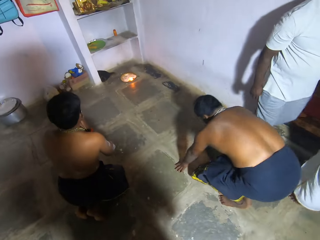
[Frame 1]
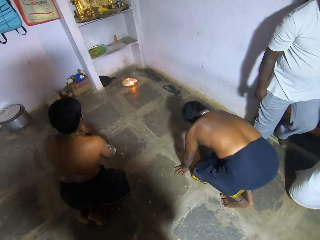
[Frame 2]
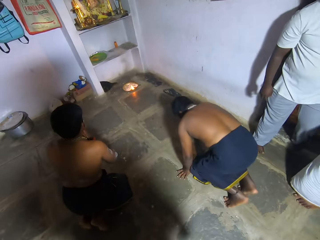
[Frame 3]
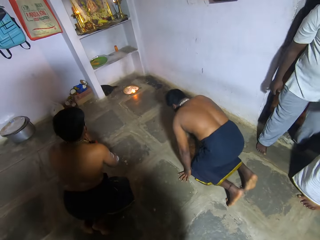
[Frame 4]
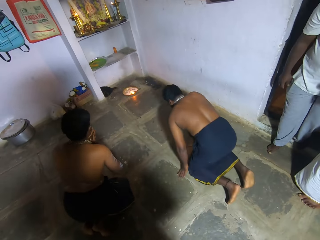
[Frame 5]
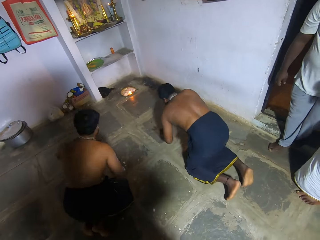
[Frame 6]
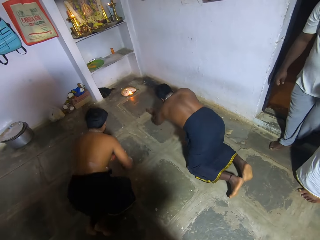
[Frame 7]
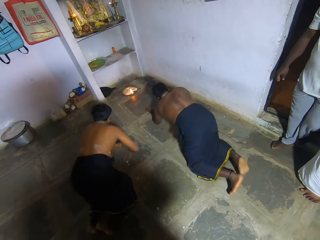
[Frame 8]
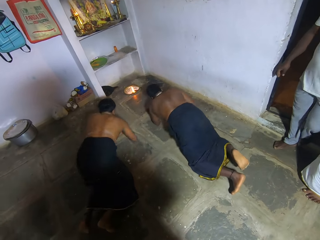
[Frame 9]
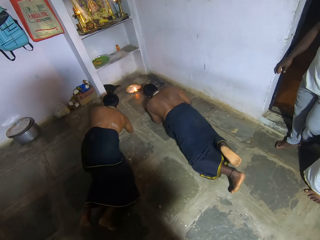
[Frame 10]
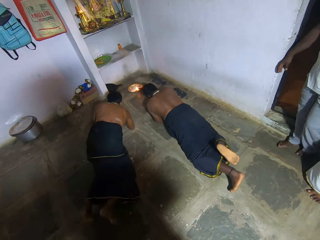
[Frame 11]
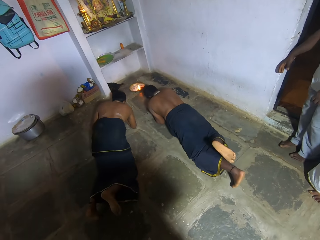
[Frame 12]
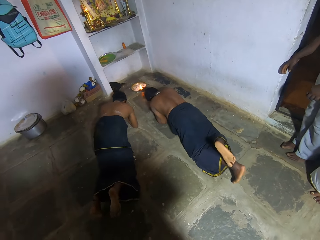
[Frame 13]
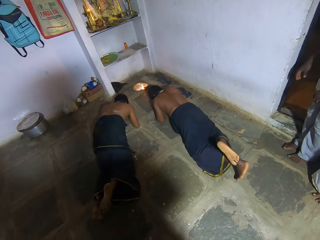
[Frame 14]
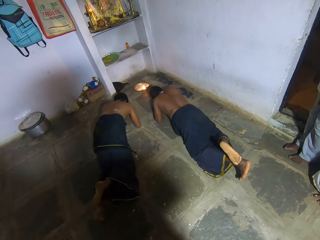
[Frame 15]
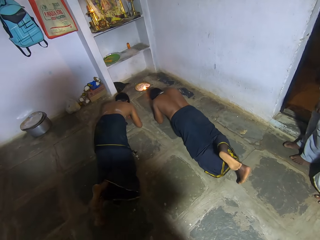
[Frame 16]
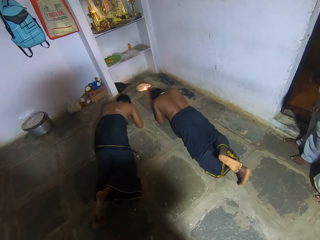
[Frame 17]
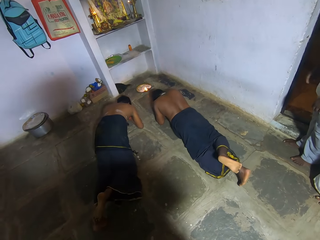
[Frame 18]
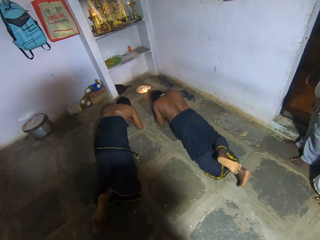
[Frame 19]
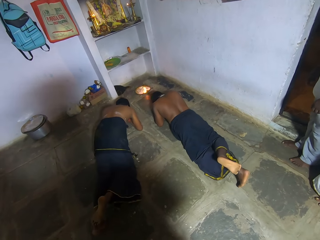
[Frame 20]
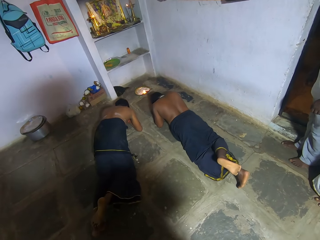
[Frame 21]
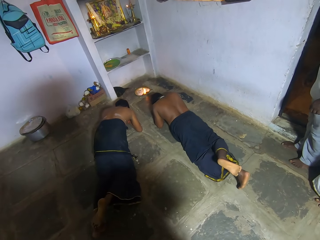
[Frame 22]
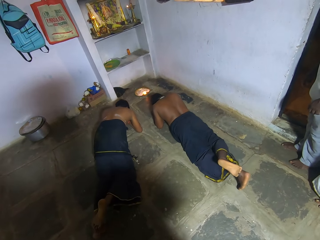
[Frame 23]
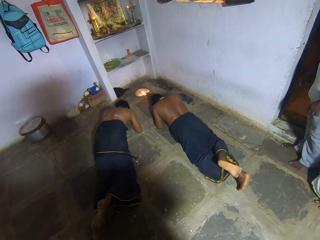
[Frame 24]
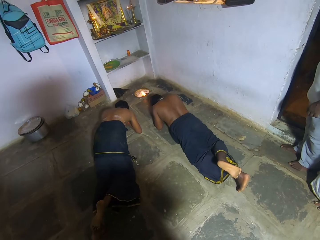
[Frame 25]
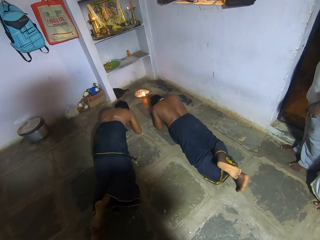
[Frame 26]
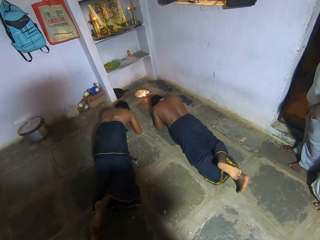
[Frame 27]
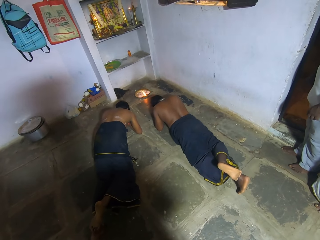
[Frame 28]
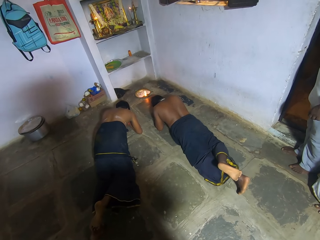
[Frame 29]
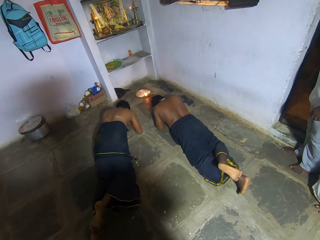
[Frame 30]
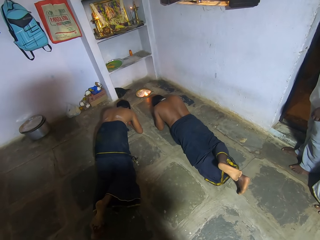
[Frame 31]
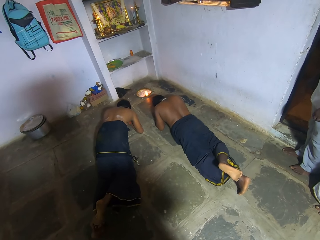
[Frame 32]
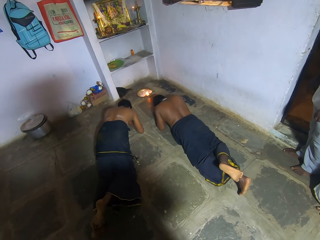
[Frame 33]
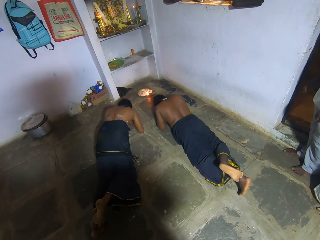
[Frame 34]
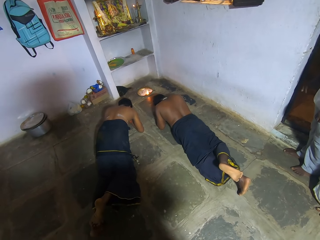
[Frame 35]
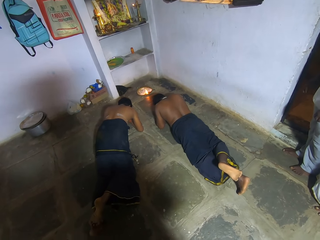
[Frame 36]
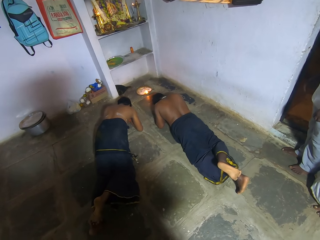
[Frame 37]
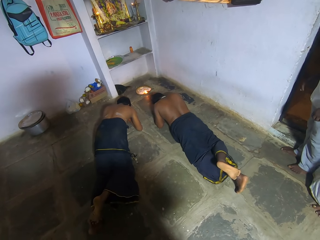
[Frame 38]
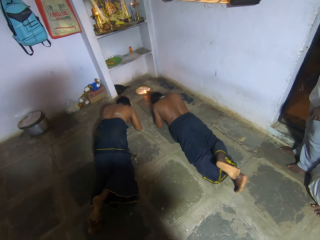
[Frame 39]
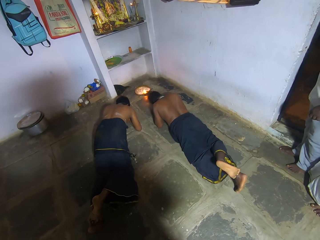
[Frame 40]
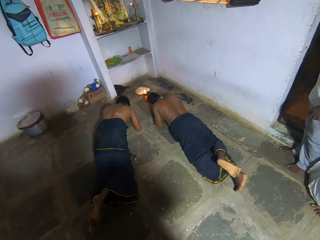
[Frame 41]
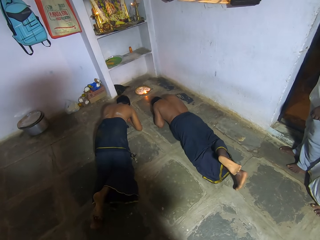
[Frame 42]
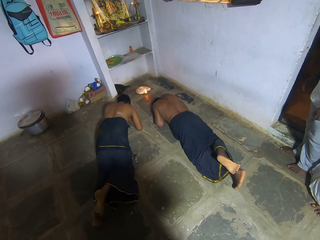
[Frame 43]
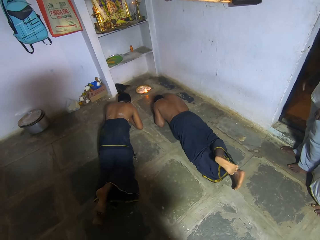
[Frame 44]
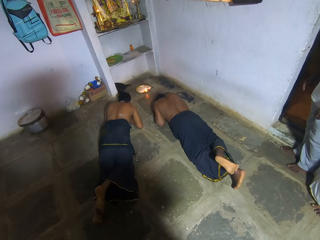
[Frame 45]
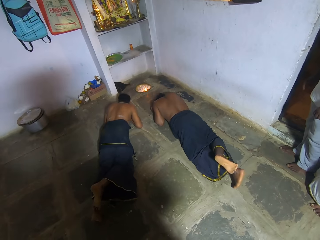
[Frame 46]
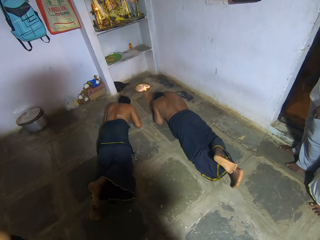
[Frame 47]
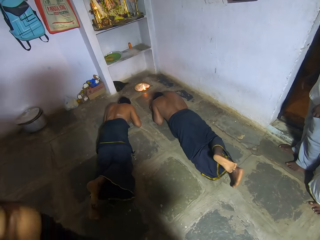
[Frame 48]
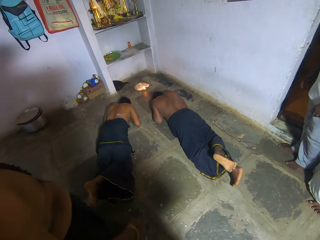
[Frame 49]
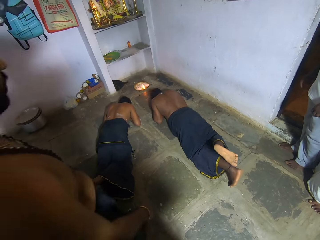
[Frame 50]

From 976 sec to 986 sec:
A man kneels on the floor and lies on the floor. Another man lies on the floor. The camera wearer stares around in the room.

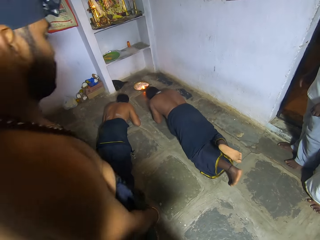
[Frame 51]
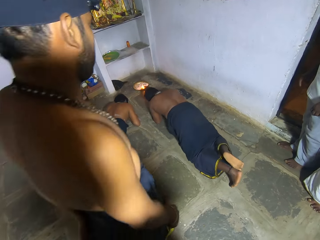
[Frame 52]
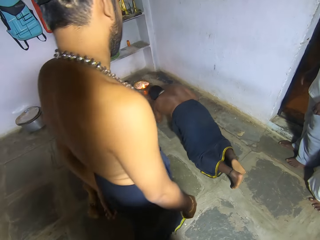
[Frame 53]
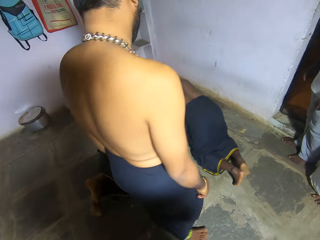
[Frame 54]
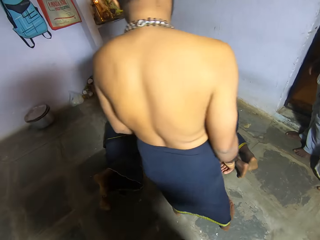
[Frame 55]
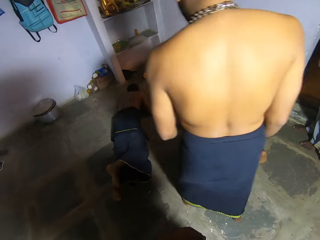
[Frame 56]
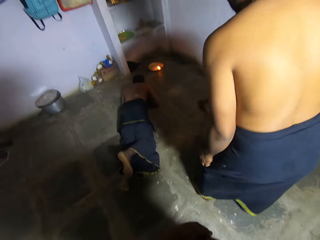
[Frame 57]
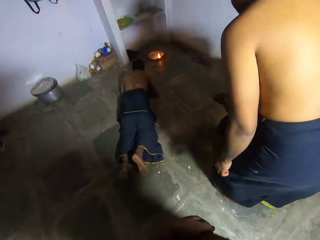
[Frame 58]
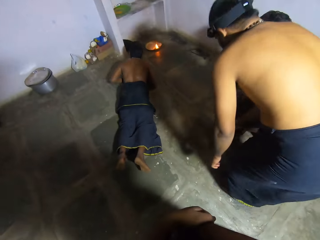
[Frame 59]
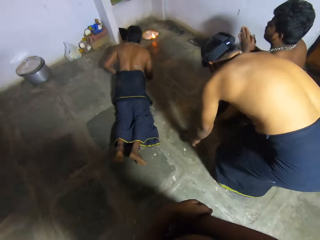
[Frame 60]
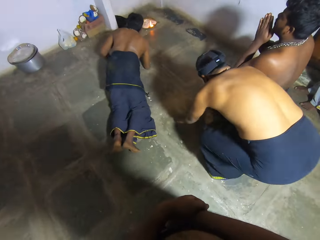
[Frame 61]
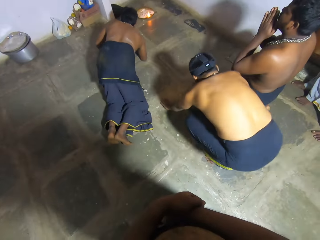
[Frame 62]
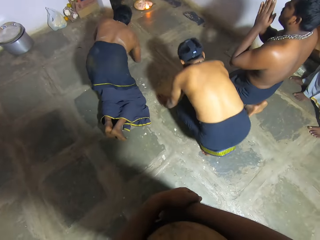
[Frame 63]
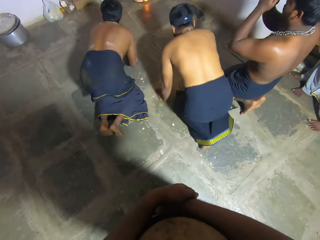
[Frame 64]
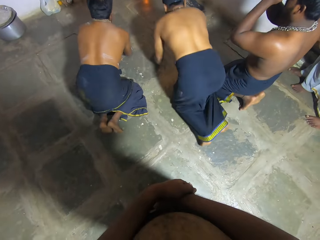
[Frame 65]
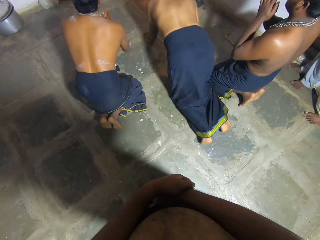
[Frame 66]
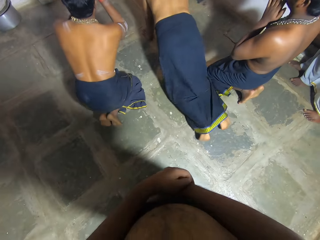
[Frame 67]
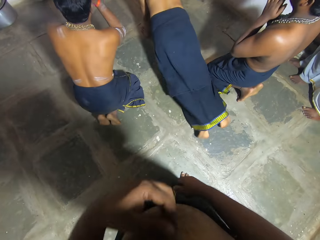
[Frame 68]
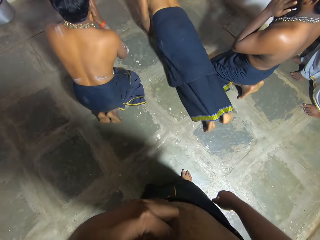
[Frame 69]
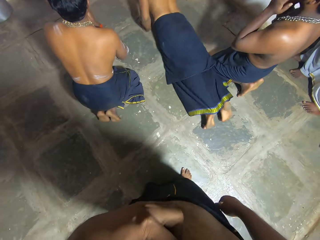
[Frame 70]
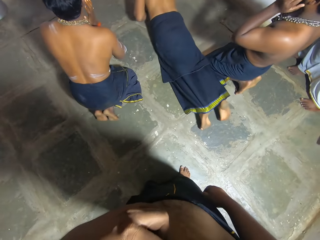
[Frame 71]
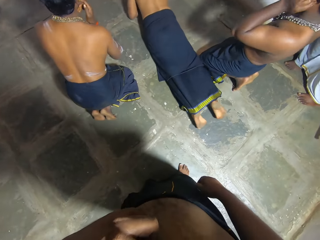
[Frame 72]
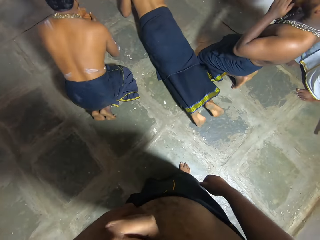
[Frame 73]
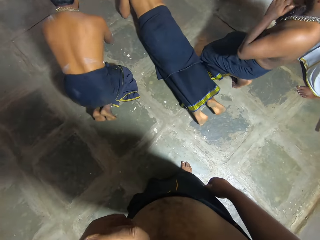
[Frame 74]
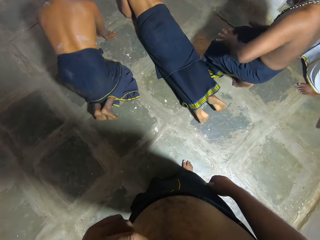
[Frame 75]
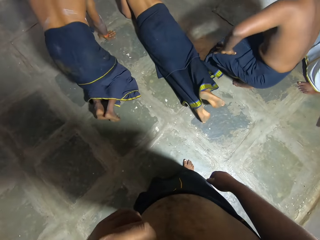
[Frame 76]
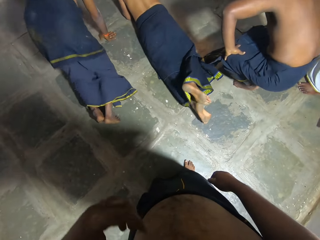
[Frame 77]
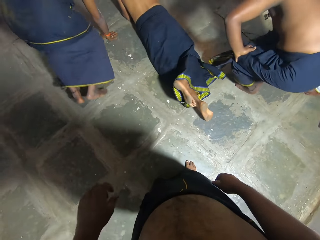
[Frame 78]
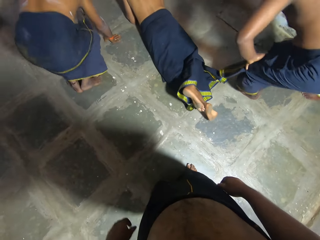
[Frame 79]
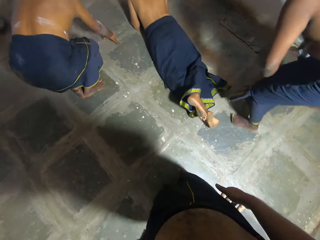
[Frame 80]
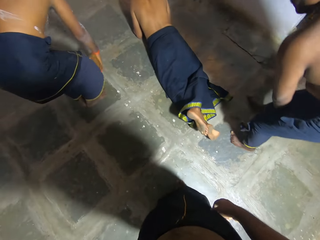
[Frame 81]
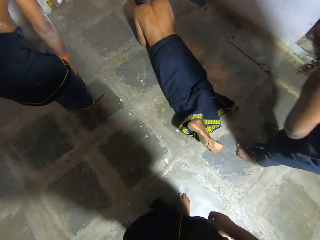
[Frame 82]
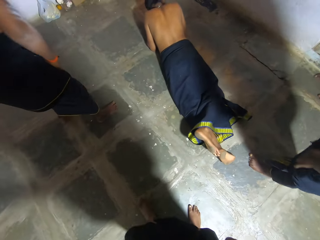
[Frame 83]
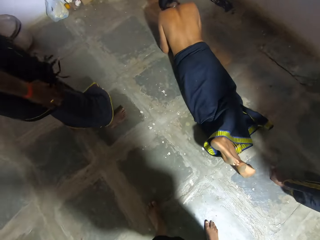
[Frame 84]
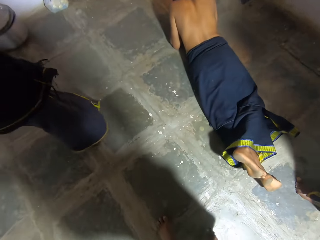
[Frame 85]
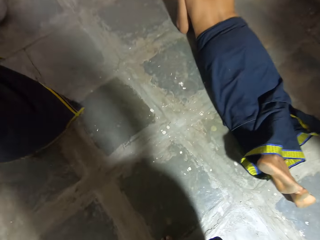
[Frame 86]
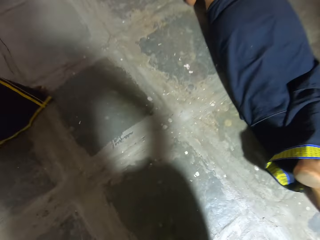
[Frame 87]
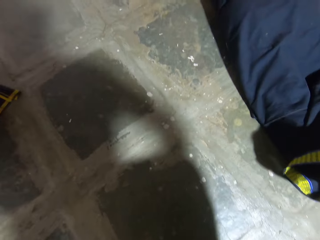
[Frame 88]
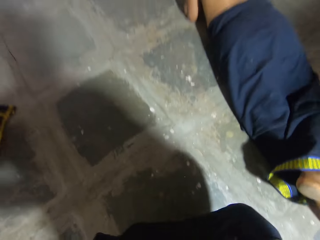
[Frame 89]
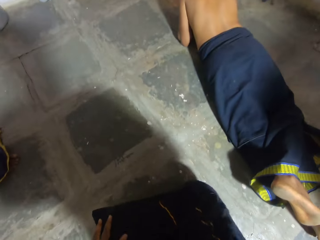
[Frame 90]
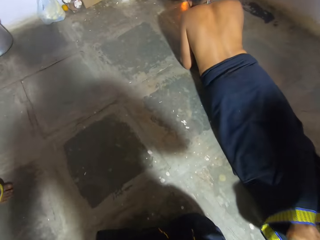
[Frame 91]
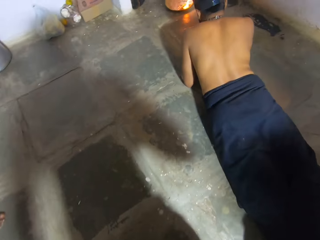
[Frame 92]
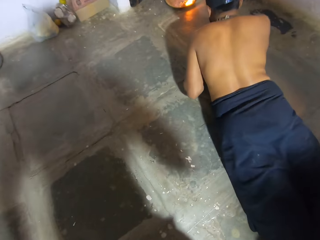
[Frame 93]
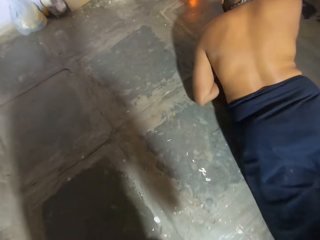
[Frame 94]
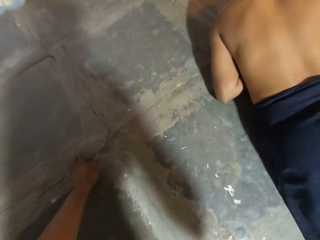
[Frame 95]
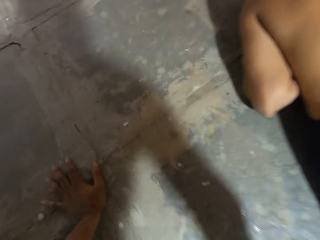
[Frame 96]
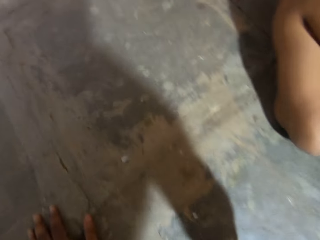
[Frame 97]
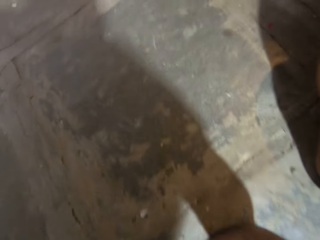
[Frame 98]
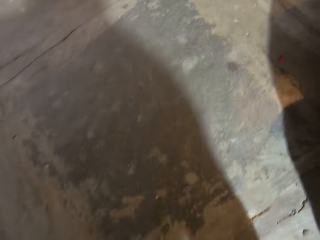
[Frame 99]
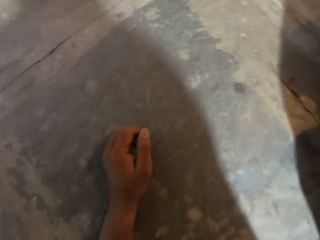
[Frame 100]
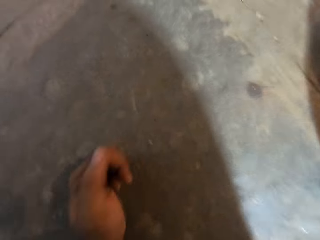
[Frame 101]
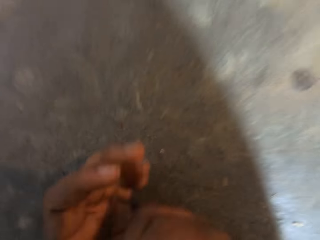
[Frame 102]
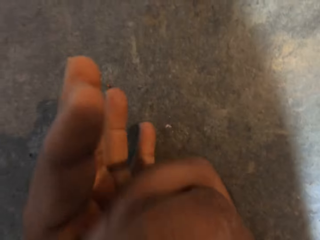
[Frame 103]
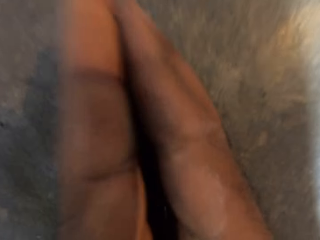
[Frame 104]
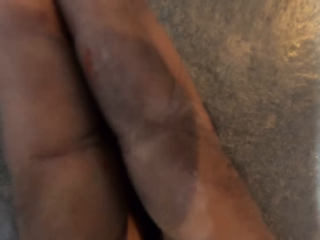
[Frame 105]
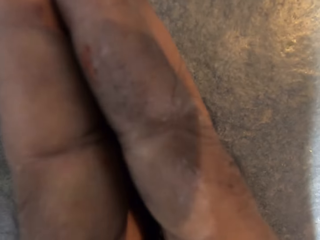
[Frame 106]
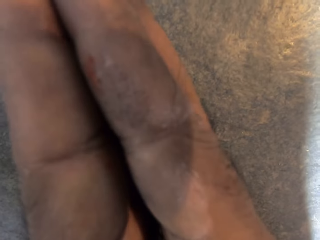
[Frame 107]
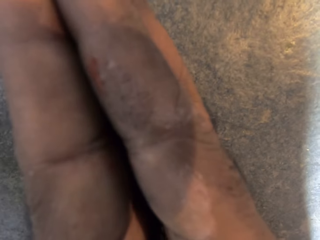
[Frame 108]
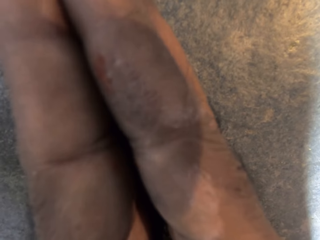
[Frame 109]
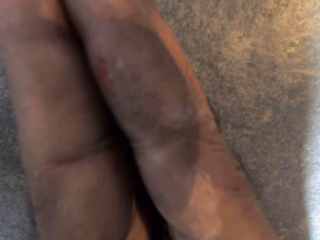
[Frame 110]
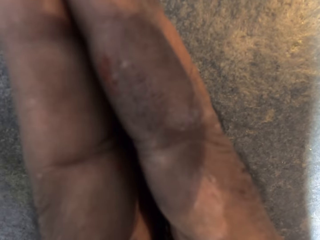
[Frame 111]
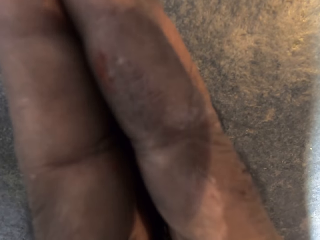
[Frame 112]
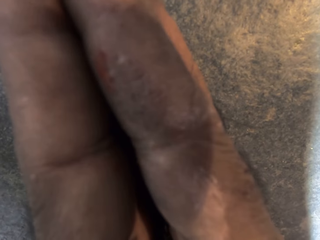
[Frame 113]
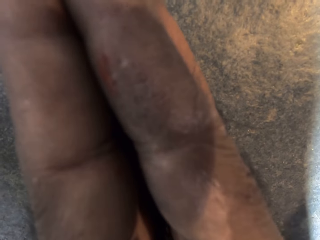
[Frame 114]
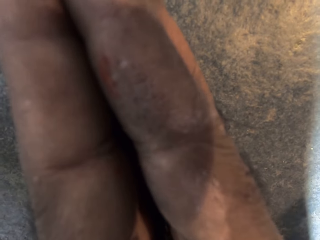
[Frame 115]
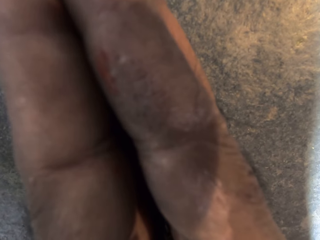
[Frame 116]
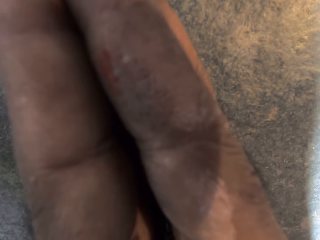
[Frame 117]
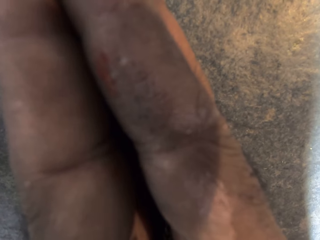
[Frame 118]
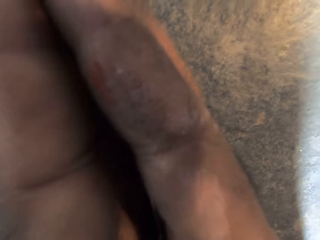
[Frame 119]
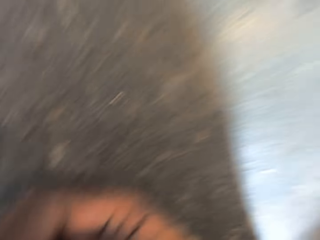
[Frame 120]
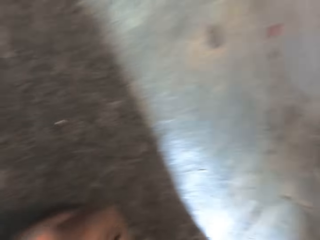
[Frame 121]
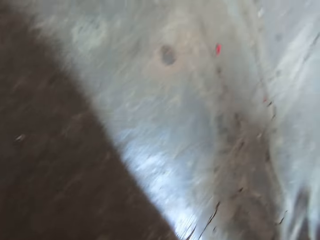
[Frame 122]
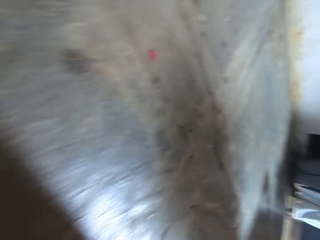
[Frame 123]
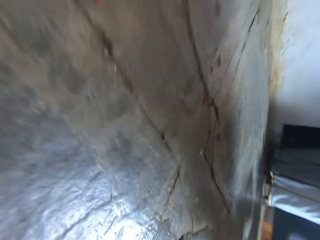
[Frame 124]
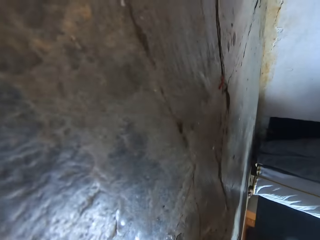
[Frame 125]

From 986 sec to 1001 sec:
A man lies on the floor. The camera wearer stares around in the room. Another man stands up. Another man stands up. The camera wearer lies on the floor. They pray.
